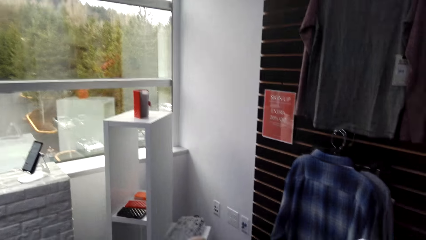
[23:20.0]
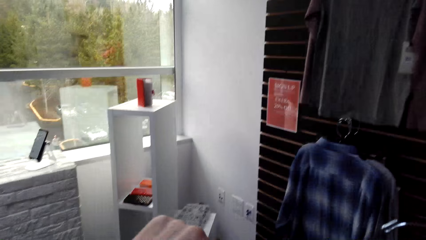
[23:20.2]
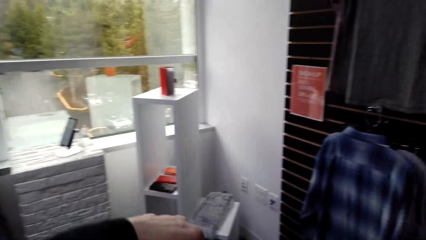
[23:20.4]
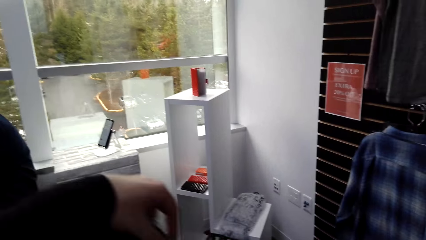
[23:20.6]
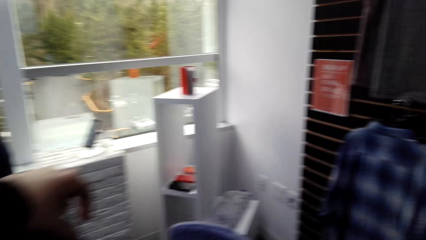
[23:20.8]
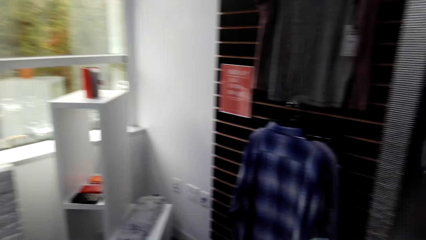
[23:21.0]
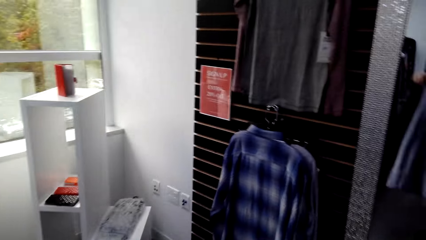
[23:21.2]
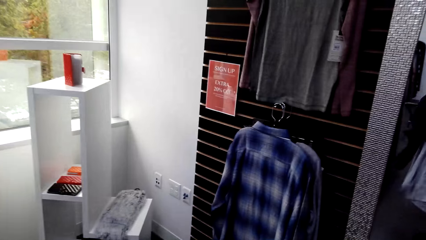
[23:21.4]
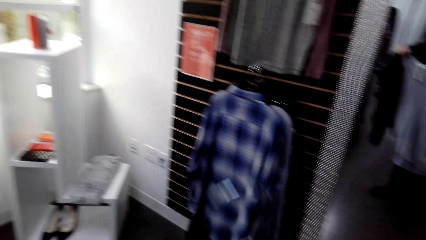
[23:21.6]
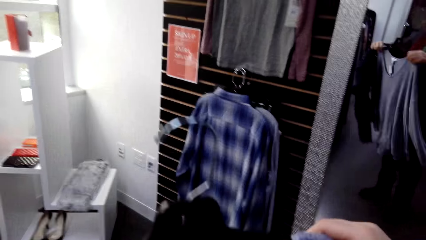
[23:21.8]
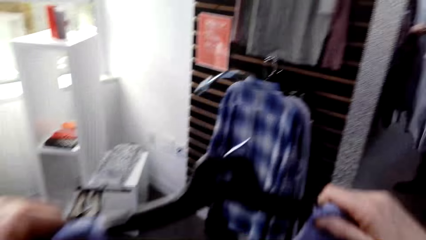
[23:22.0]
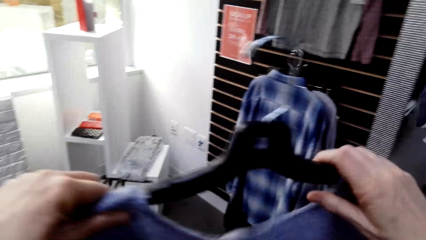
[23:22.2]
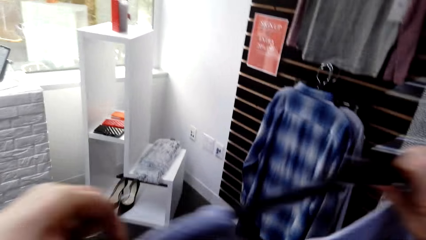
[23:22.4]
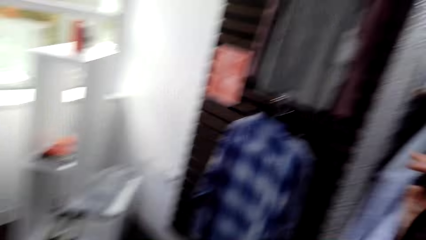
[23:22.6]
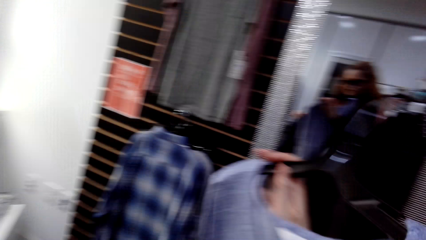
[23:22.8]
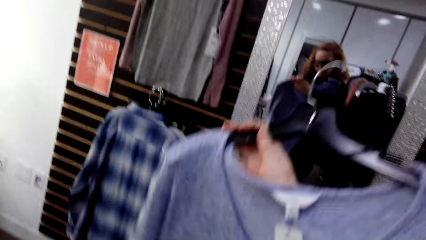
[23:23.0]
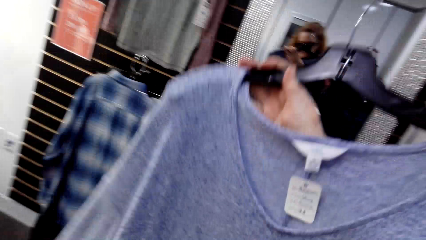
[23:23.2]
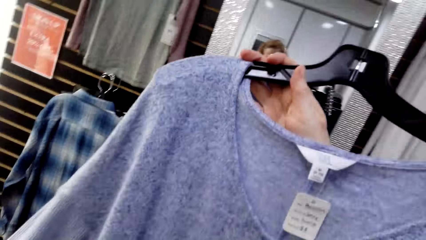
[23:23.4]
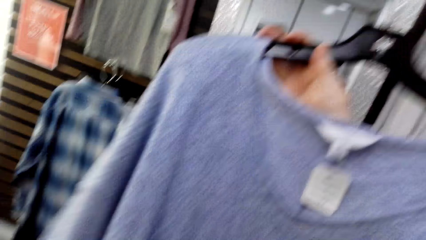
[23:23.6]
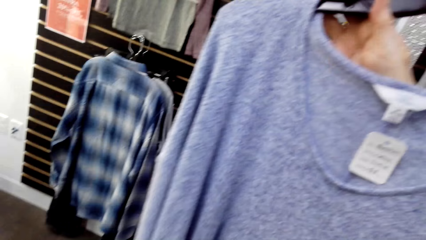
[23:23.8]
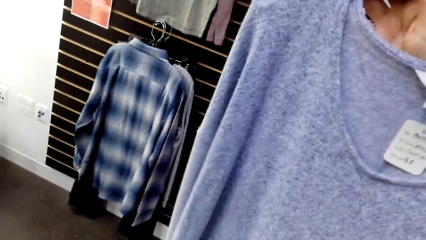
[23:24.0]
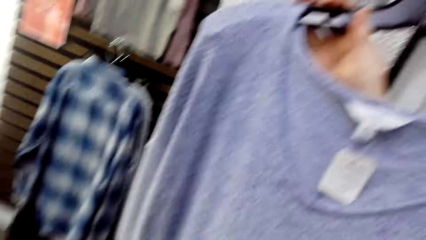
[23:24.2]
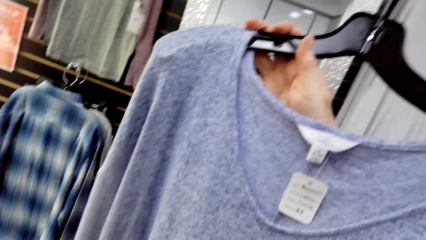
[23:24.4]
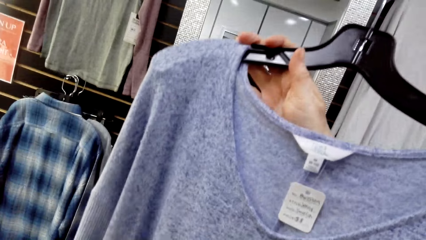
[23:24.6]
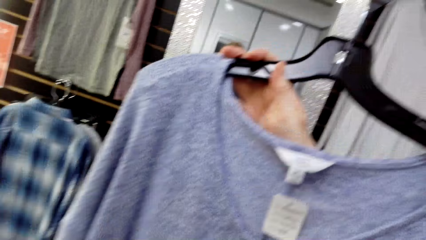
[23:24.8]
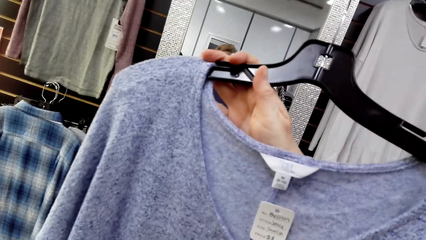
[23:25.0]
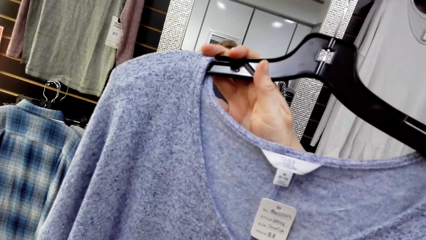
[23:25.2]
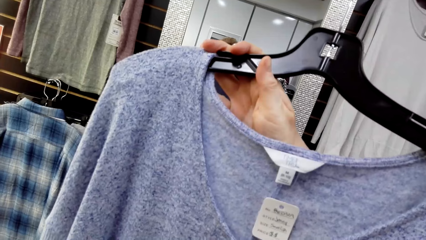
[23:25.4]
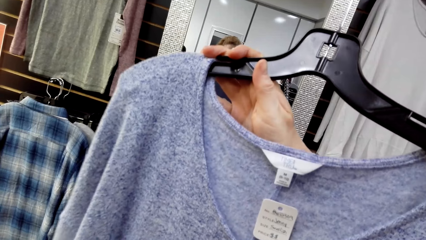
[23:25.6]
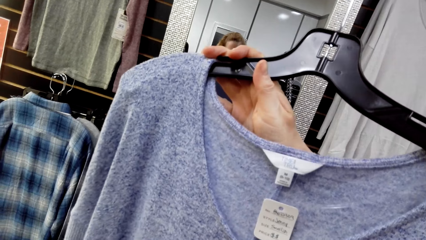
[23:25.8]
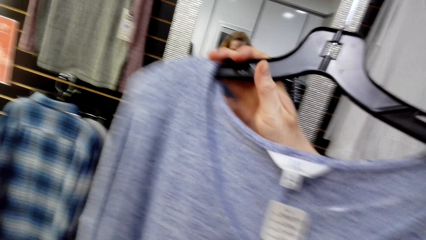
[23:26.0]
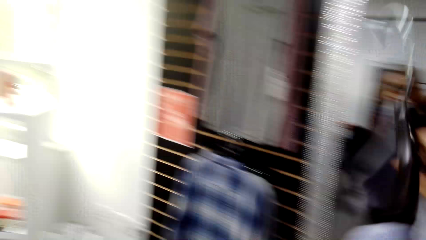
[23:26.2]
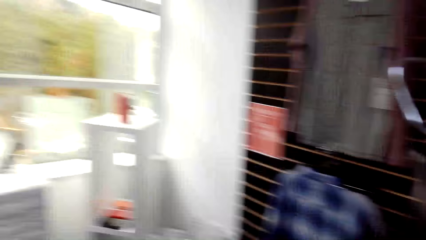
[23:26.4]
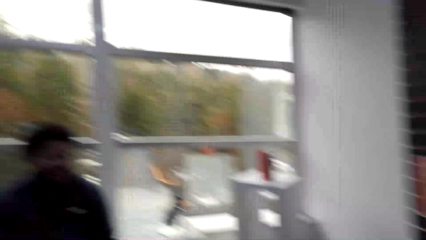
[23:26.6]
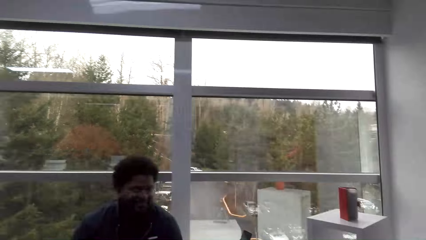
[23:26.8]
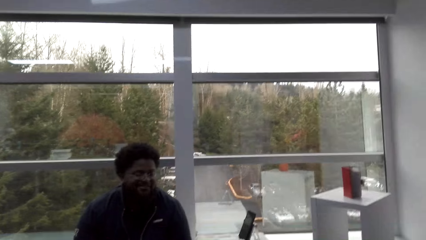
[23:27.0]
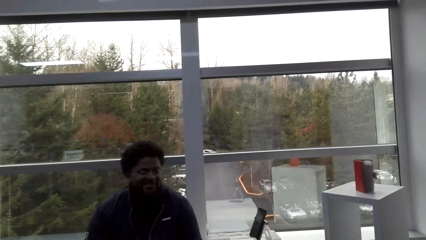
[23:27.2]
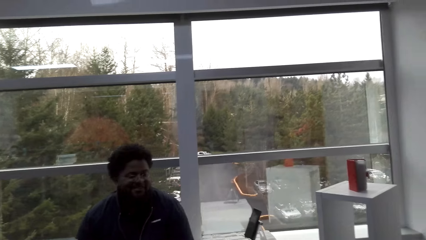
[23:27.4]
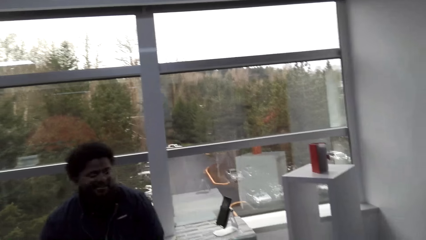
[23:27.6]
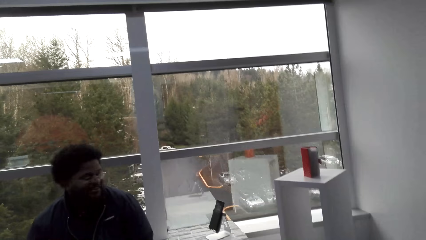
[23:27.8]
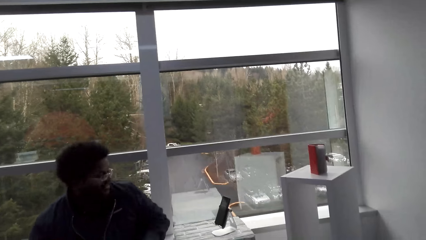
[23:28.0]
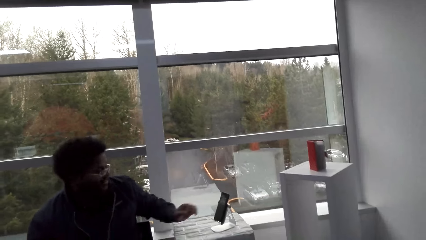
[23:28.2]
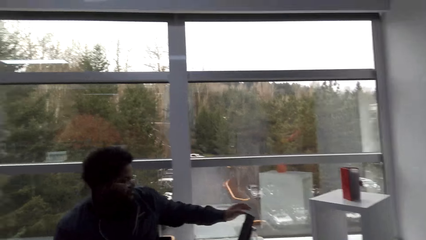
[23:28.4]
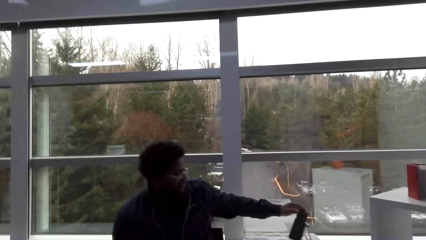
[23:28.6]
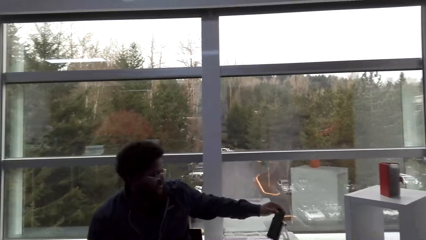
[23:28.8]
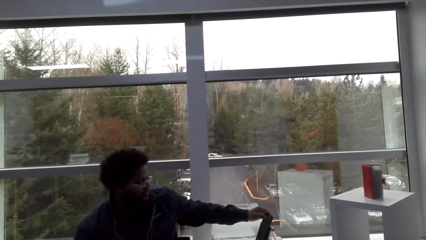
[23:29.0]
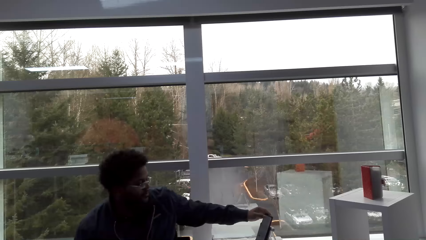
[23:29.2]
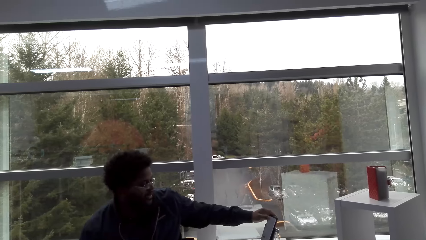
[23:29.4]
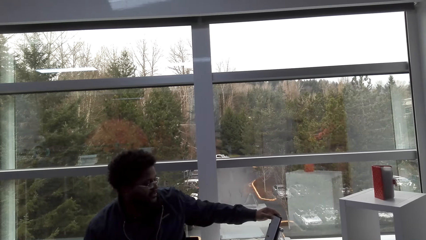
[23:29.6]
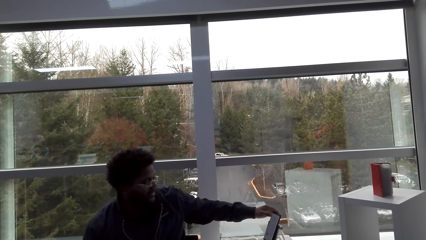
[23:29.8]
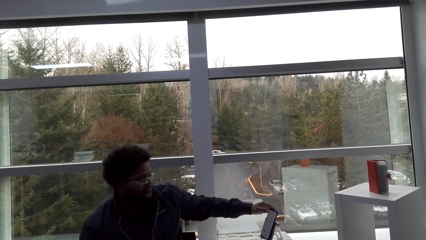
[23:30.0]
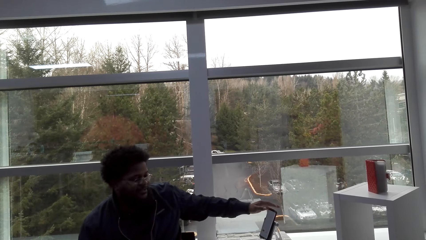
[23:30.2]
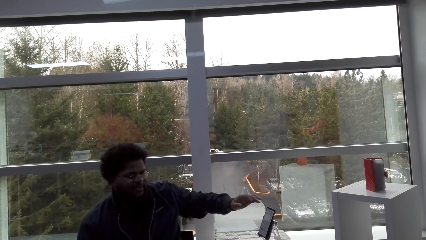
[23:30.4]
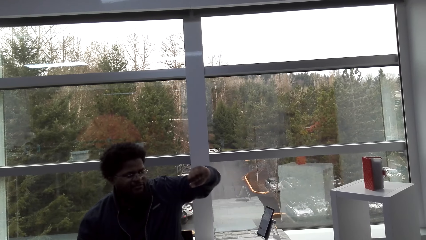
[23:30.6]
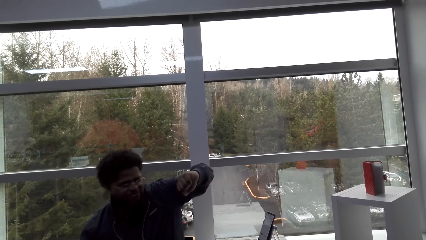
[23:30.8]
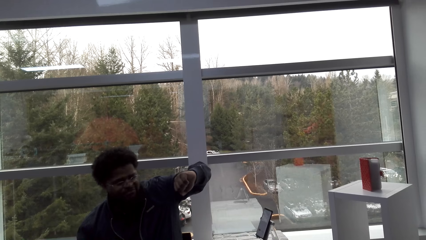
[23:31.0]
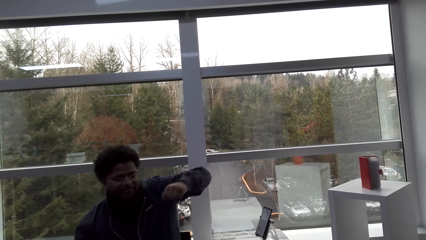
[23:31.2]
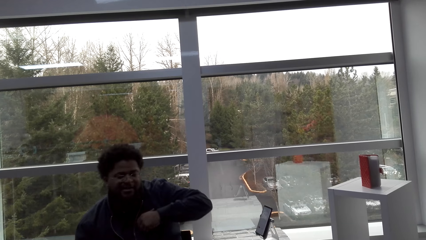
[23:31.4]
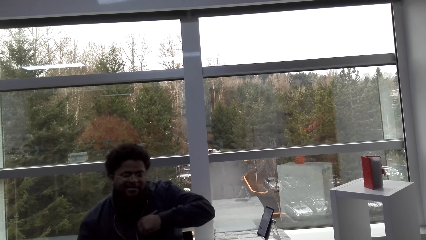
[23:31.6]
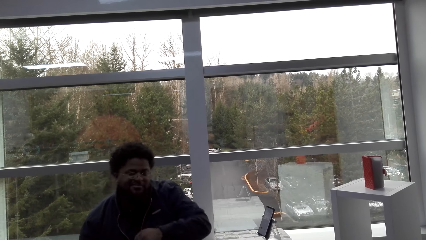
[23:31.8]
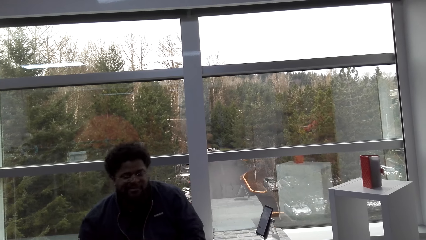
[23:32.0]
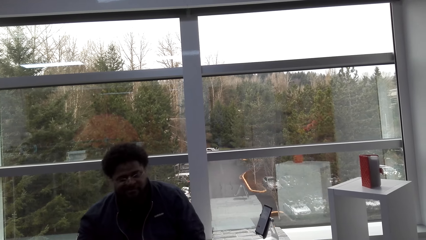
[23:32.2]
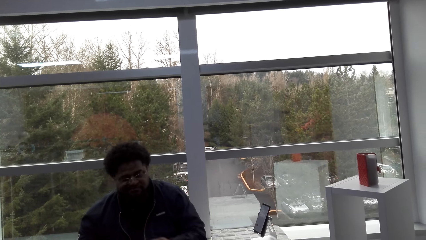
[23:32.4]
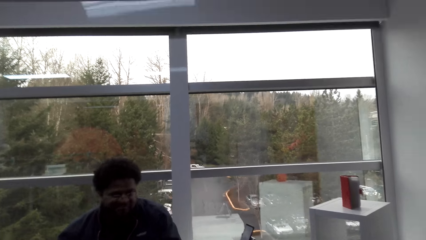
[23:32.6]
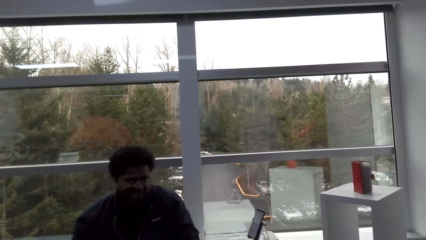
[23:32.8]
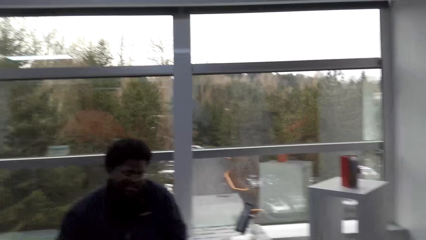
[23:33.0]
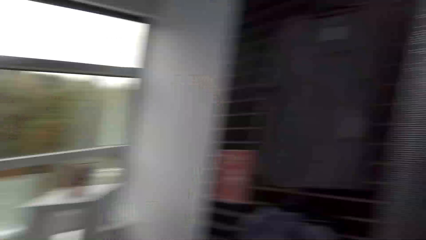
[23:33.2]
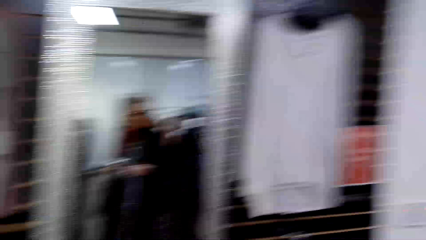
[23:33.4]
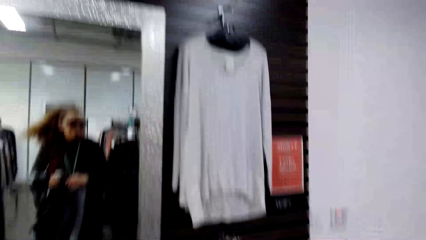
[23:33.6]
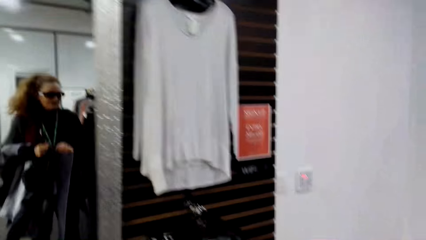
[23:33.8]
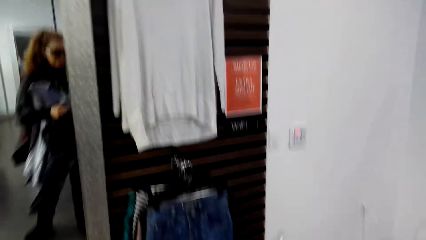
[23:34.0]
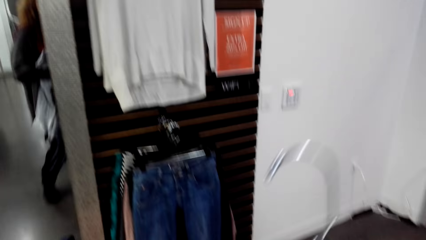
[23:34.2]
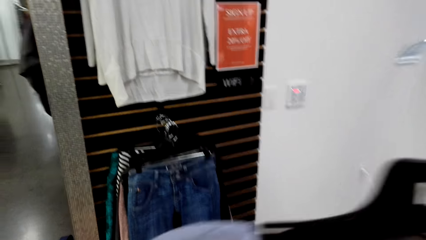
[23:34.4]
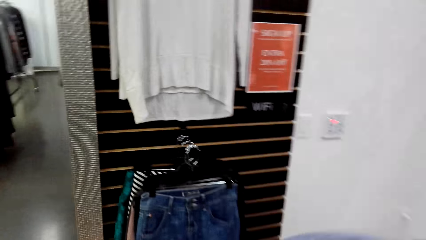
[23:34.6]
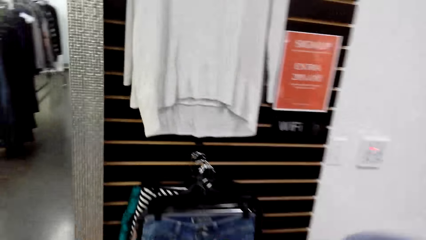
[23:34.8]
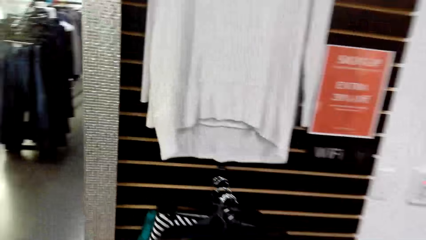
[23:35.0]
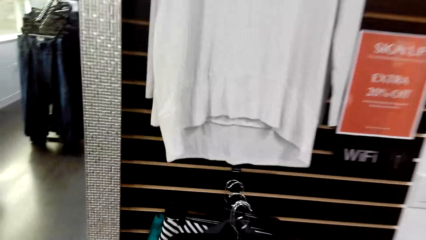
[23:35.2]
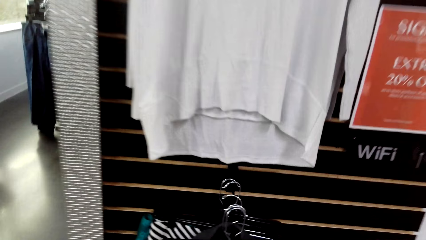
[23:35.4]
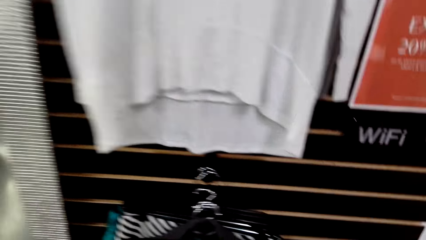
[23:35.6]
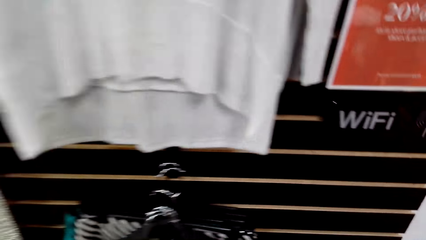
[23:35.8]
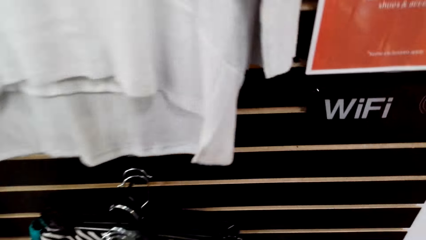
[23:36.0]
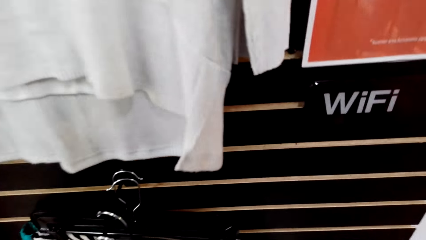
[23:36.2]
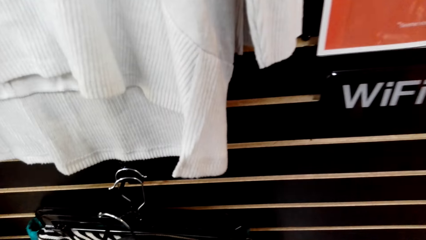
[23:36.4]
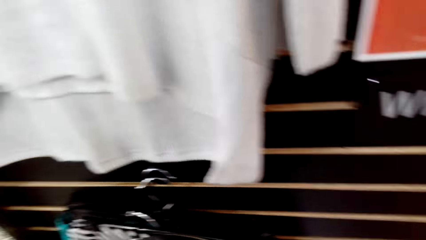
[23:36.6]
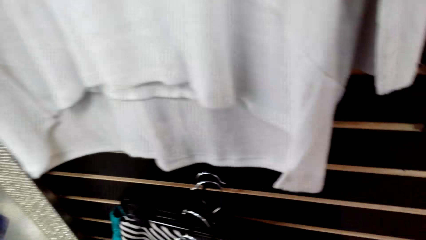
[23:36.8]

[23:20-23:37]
The camera wearer holds a cloth with both hands in the store. They fit the cloth in the store. A man sits on a chair in the clothing store. The man touches a phone on the table. The man sits on the chair in the clothing store. The camera wearer holds clothes in the store. They walk around in the clothing store.
